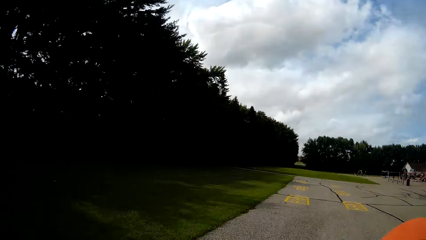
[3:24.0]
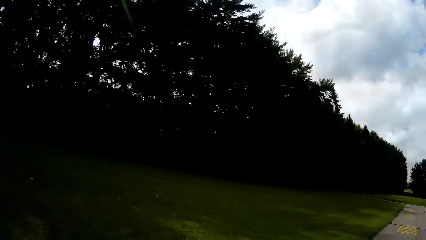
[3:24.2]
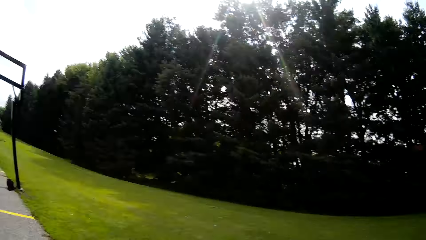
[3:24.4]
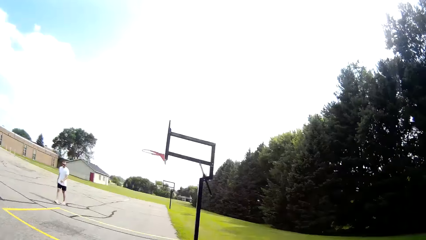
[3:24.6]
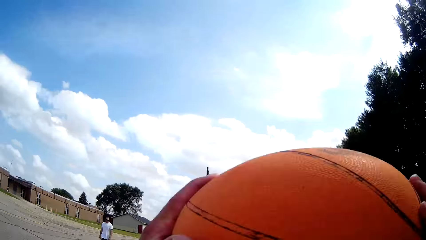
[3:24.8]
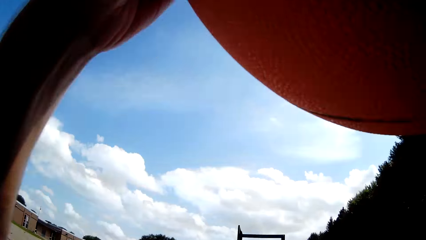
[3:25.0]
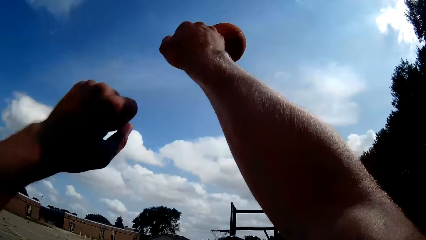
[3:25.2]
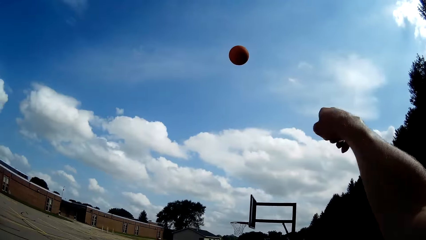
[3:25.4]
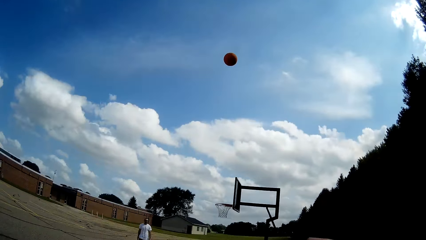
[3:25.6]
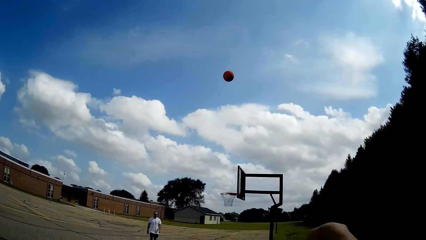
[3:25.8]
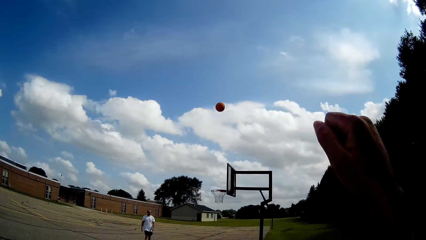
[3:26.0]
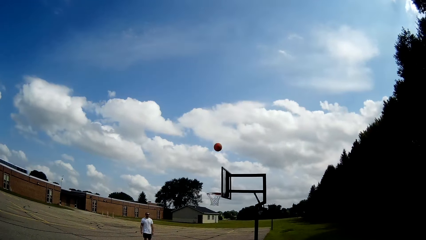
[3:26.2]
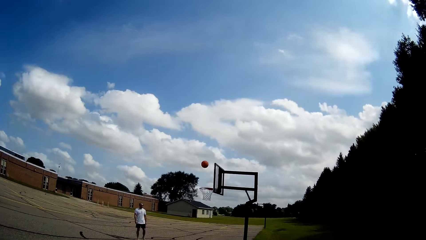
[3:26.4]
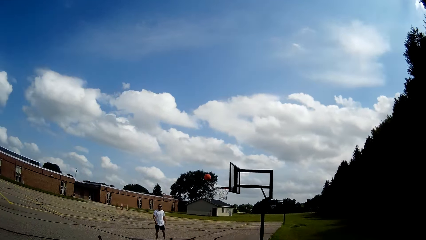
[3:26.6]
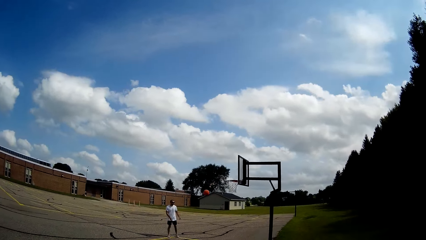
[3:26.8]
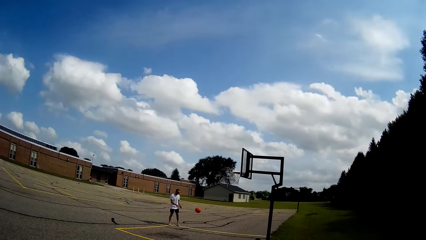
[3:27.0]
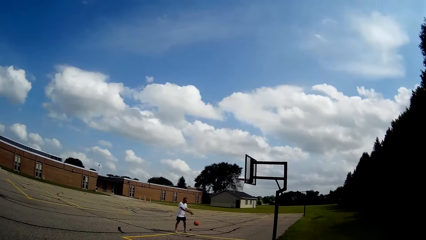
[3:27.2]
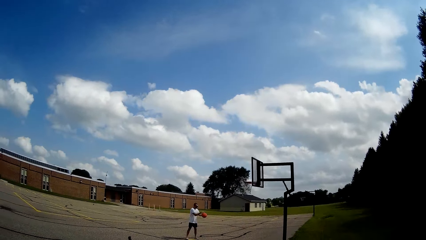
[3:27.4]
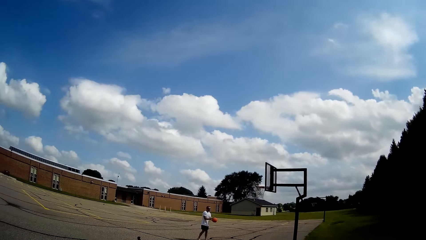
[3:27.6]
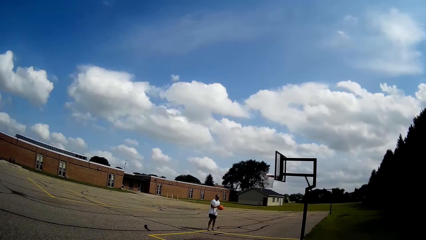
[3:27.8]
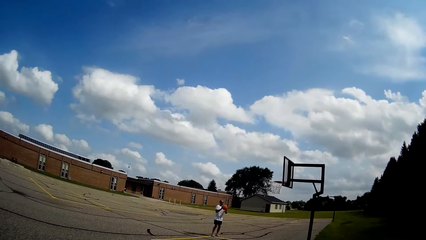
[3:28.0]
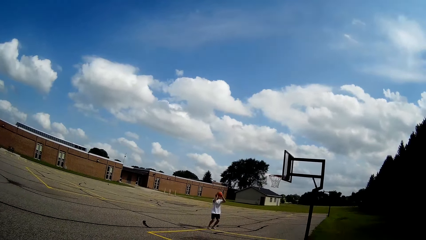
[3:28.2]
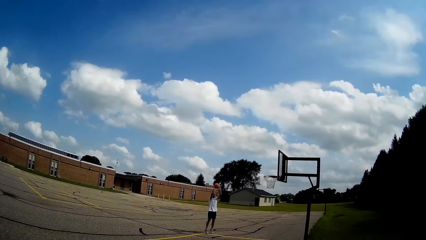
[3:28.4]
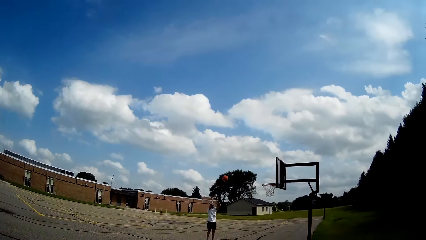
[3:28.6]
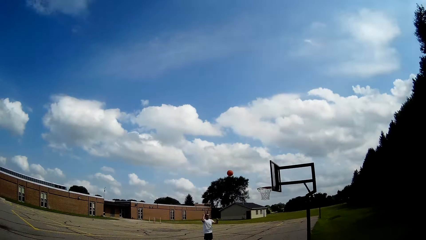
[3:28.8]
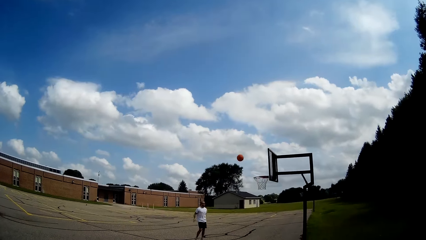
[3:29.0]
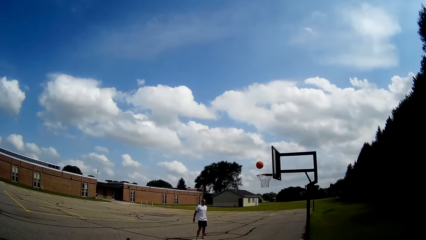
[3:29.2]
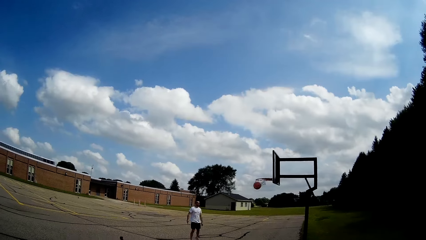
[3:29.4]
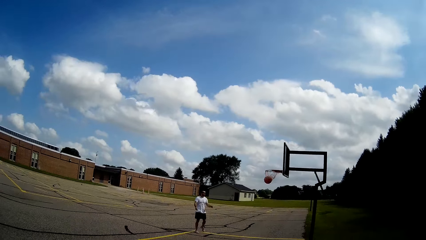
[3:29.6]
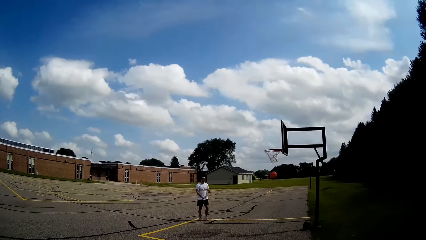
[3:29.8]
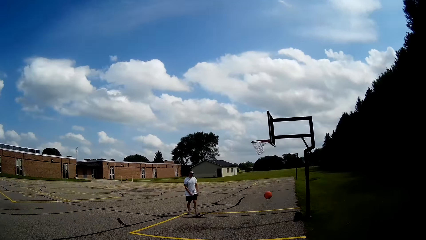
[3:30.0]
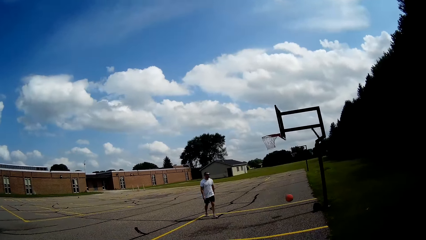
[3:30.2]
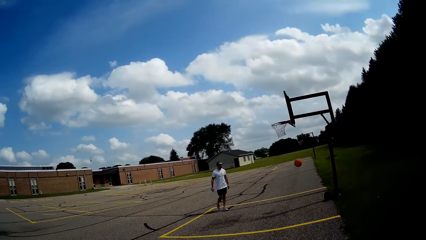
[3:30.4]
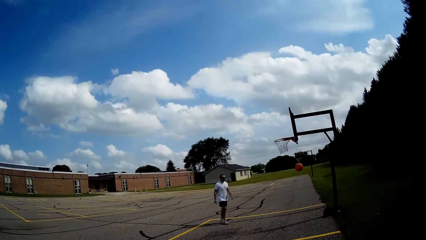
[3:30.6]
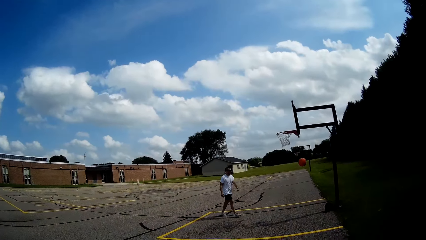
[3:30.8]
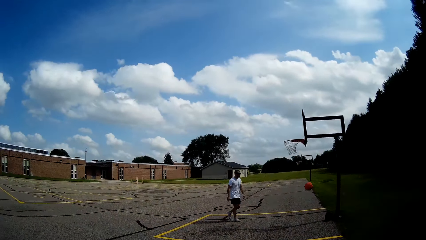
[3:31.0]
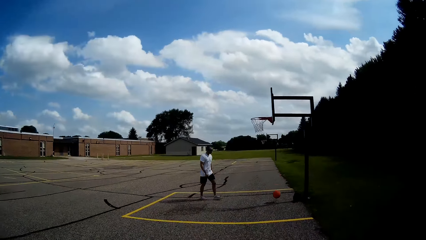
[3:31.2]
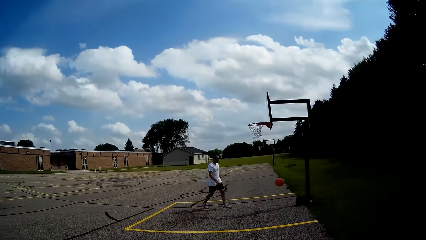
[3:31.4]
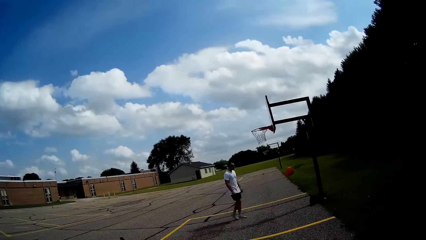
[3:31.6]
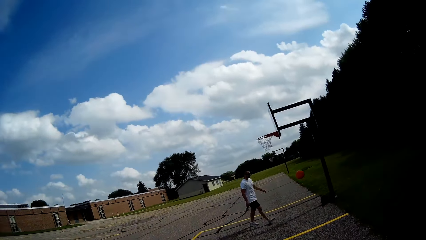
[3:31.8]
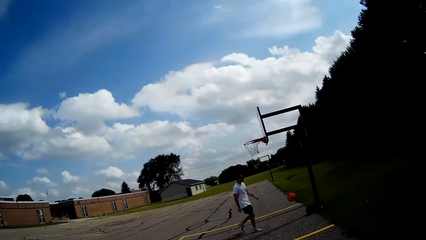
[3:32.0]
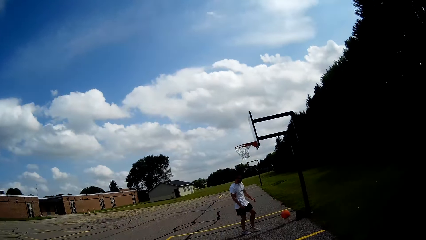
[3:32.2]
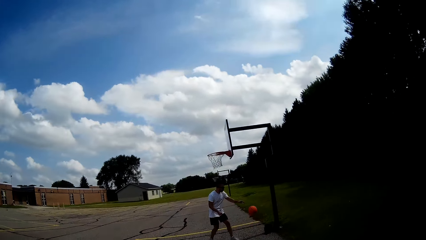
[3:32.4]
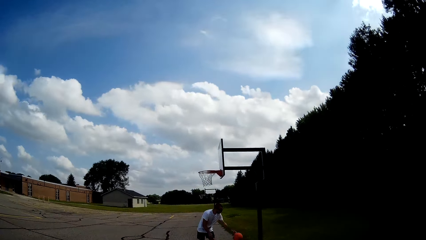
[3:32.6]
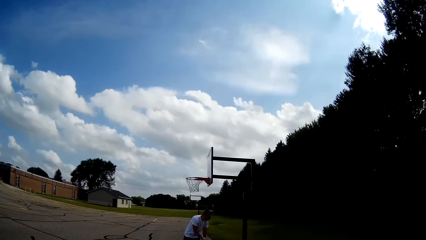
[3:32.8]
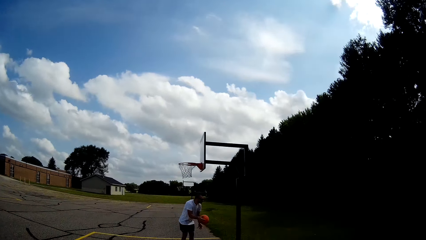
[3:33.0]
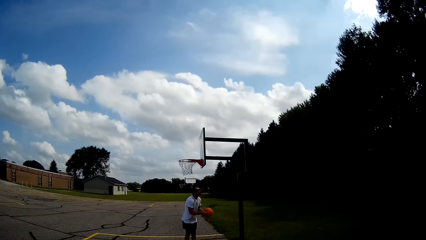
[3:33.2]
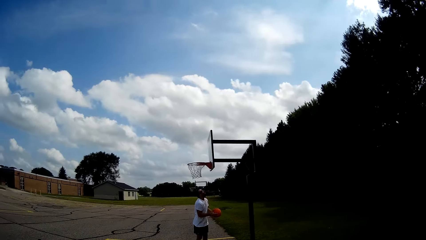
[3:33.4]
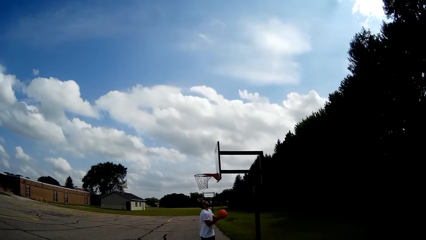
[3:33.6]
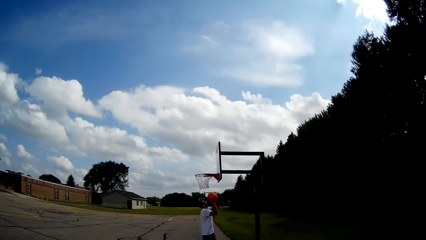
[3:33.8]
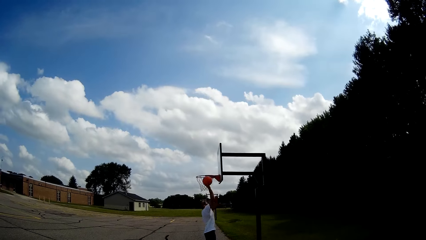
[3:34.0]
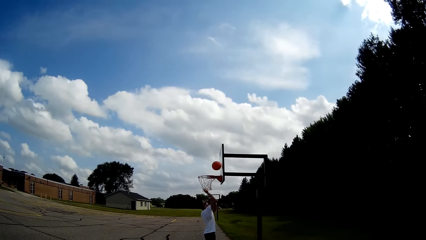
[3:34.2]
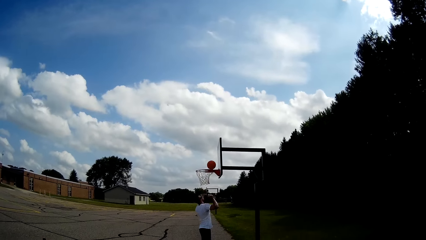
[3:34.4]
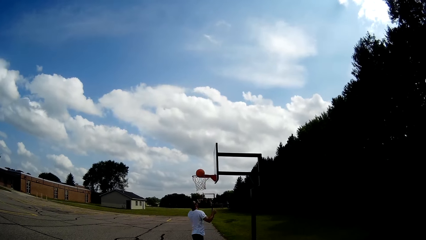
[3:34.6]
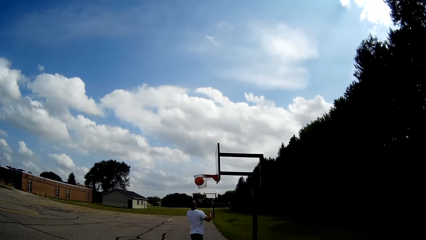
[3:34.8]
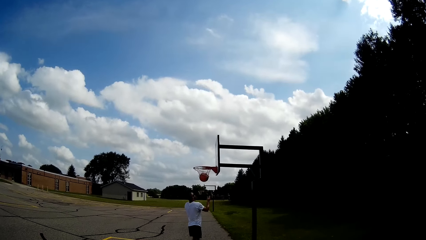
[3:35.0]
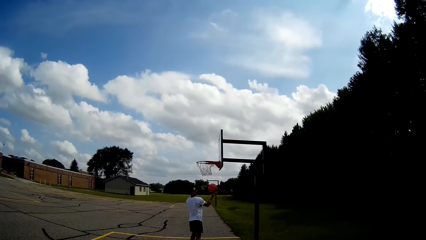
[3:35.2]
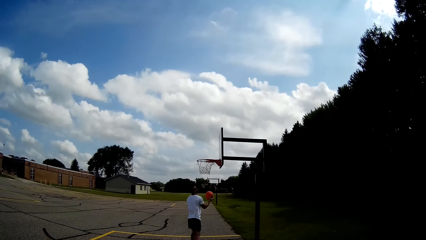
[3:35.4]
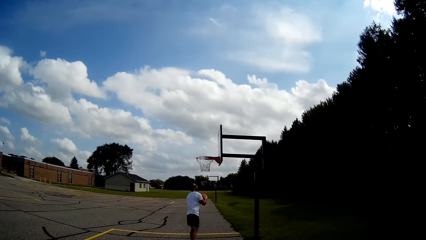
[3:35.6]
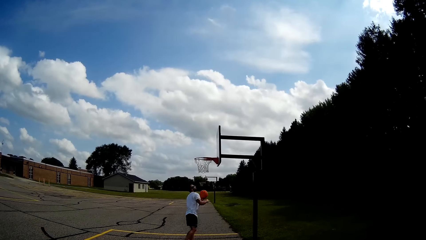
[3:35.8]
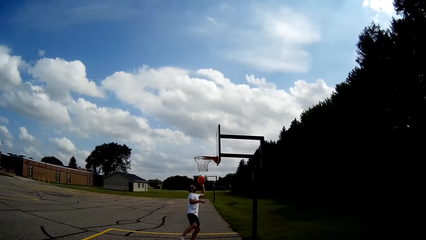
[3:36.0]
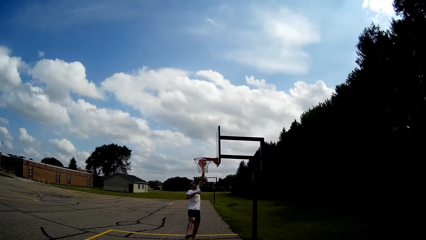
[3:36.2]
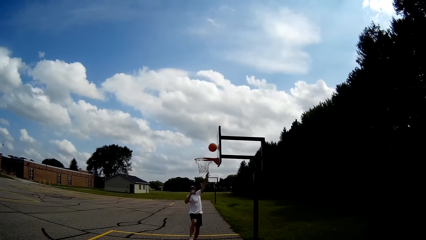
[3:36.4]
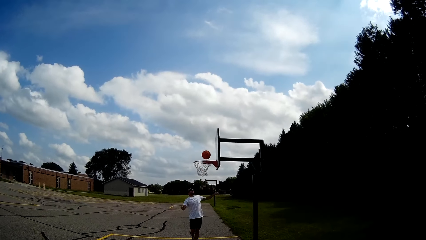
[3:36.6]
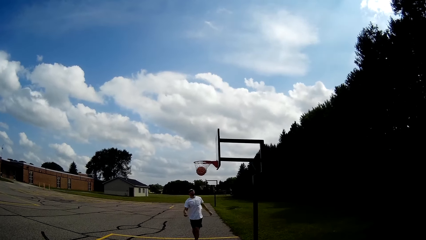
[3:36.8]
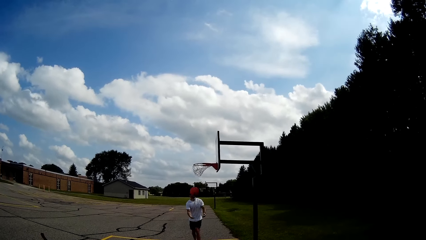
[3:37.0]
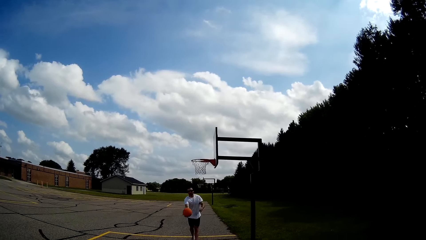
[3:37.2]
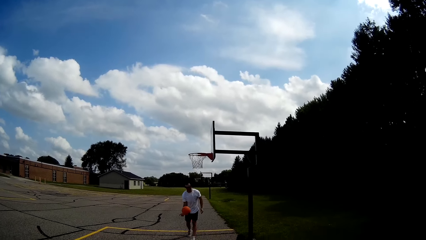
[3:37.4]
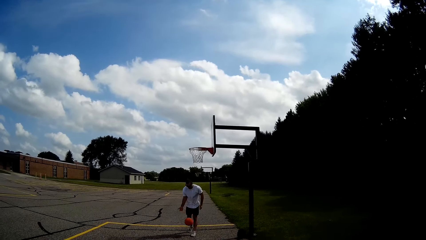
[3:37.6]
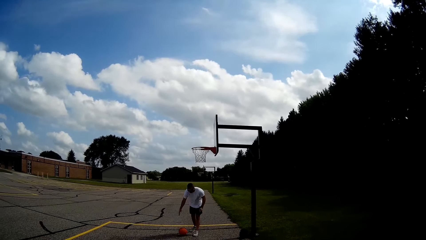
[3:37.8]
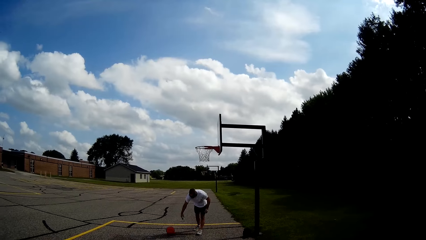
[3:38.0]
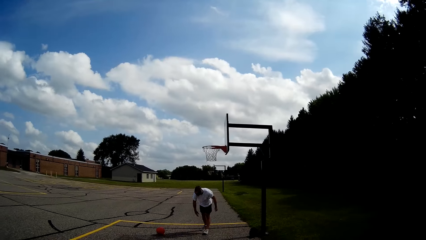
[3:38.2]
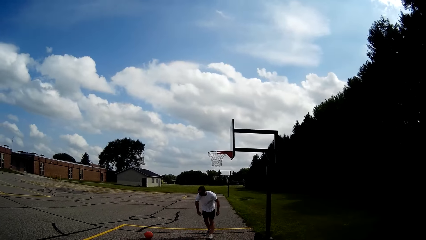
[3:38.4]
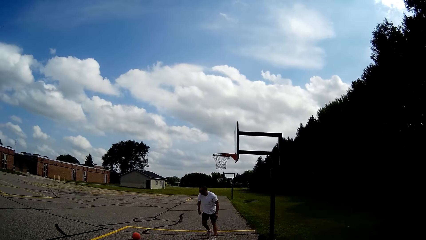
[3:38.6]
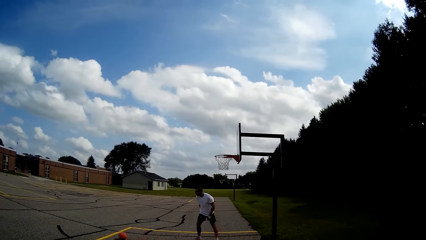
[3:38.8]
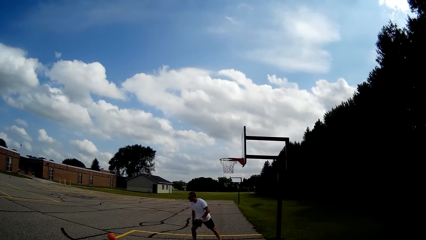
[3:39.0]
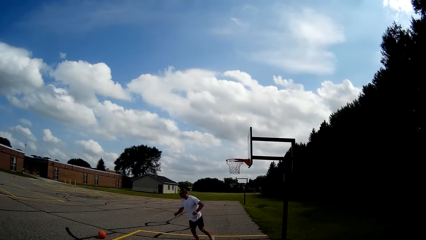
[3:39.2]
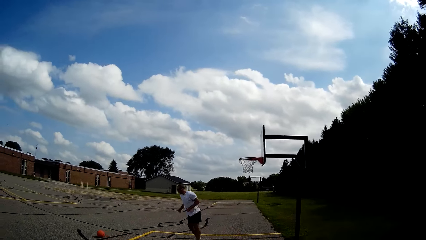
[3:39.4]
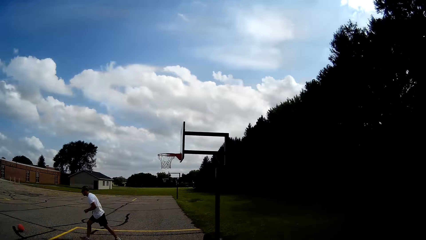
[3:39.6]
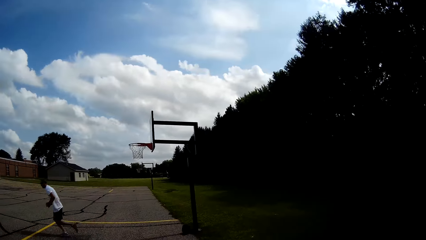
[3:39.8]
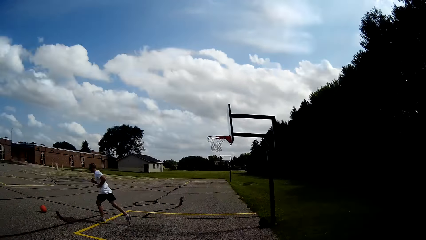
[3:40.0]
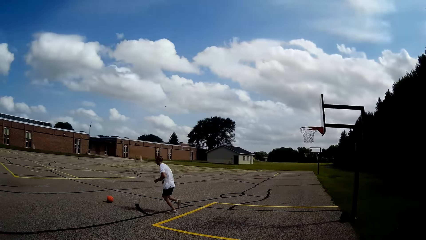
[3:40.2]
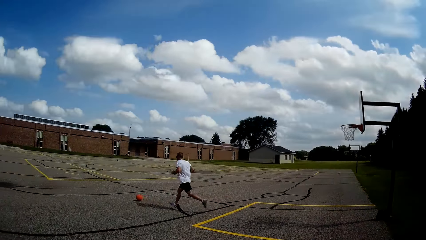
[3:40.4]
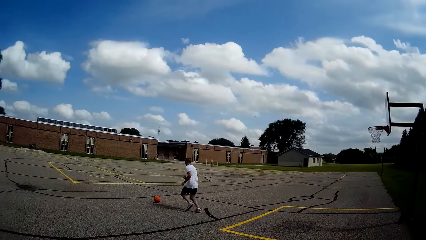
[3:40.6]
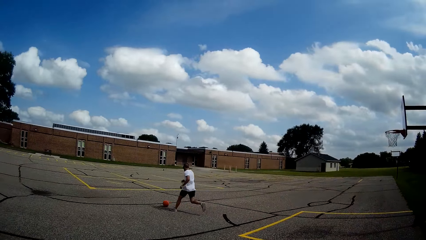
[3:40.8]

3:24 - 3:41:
The camera wearer runs after the ball. He catches the basketball with his hands. He throws the basketball toward the rim with his hands. A man throws the basketball toward the rim with his hands. The man takes the ball. The man throws the basketball in the rim with his hands. The man walks towards the ball. The man catches the basketball with his hands. The man bounces the ball on the ground. The man throws the basketball toward the rim with his right hand. The man catches the basketball with his right hand. The camera wearer passes the basketball to his right hand. The man throws the basketball toward the rim with his left hand. The man catches the basketball with his right hand. The man runs towards the ball.
